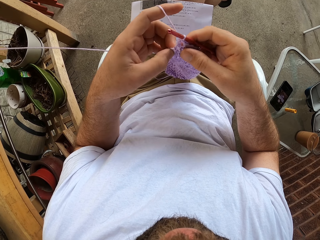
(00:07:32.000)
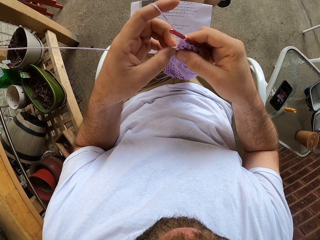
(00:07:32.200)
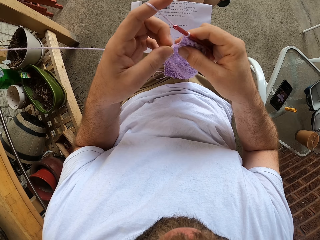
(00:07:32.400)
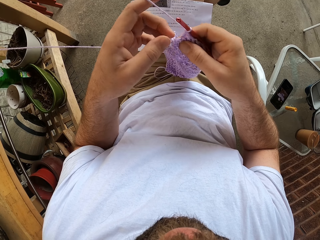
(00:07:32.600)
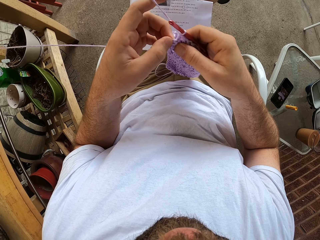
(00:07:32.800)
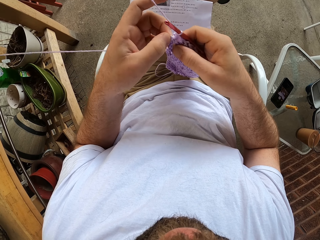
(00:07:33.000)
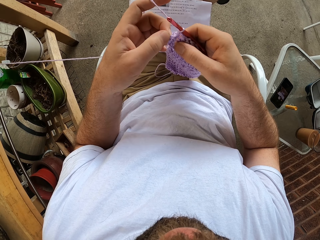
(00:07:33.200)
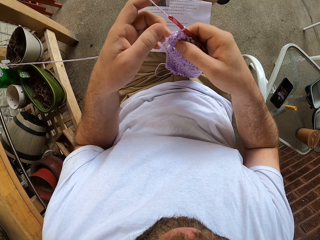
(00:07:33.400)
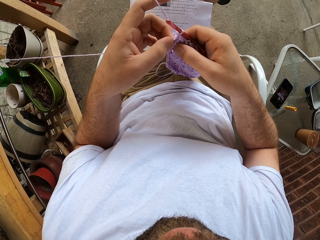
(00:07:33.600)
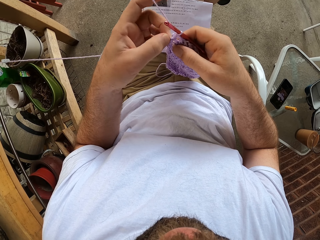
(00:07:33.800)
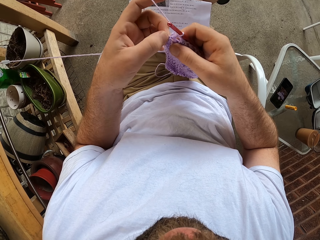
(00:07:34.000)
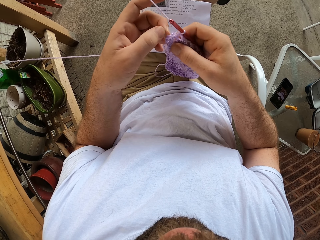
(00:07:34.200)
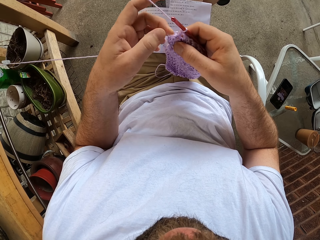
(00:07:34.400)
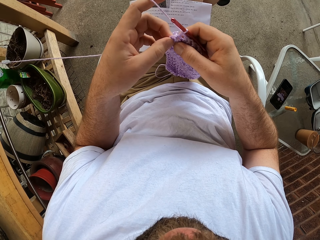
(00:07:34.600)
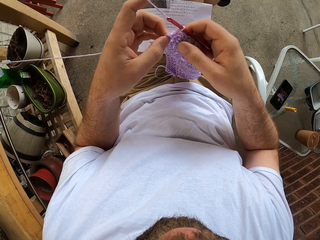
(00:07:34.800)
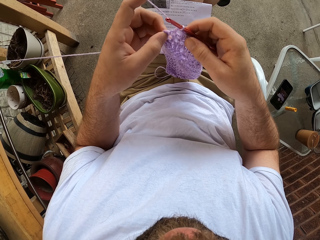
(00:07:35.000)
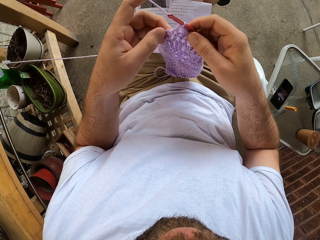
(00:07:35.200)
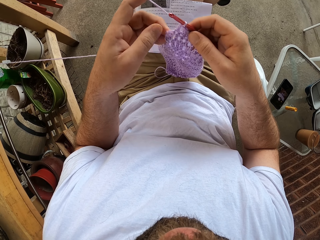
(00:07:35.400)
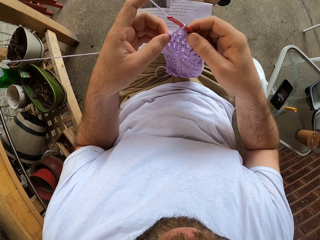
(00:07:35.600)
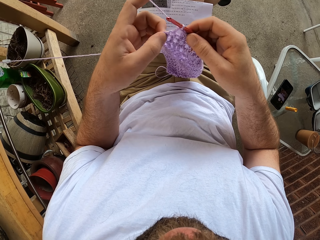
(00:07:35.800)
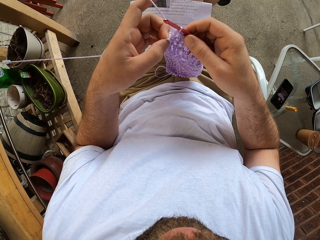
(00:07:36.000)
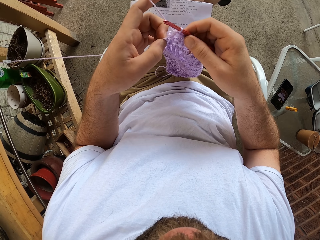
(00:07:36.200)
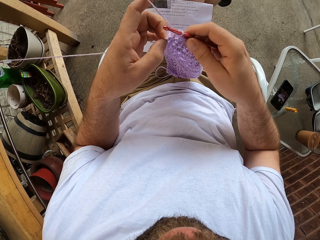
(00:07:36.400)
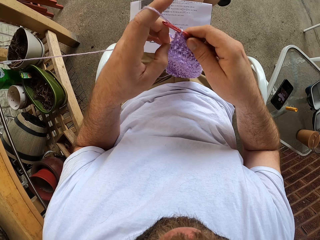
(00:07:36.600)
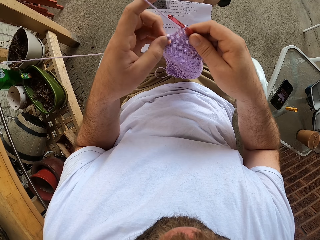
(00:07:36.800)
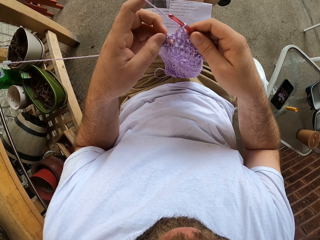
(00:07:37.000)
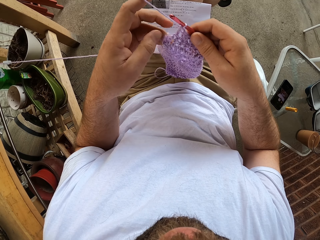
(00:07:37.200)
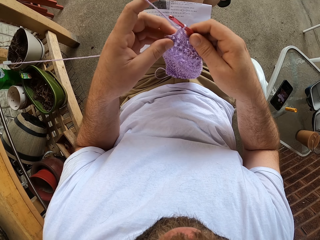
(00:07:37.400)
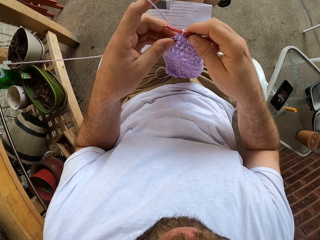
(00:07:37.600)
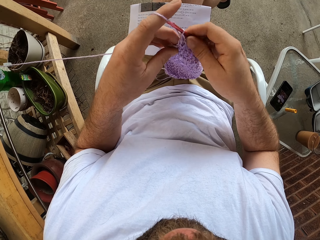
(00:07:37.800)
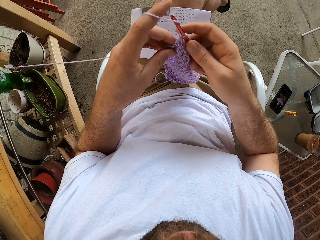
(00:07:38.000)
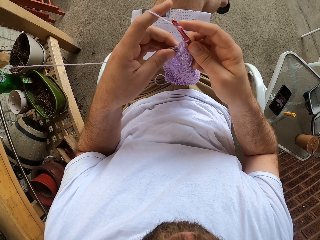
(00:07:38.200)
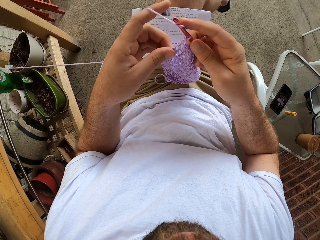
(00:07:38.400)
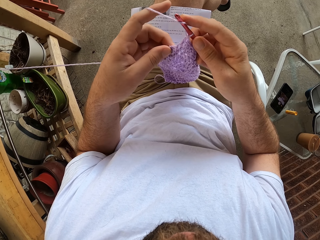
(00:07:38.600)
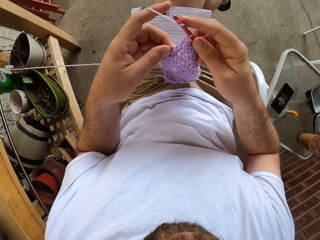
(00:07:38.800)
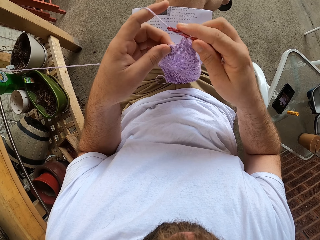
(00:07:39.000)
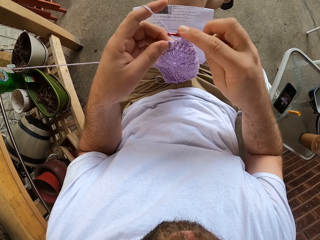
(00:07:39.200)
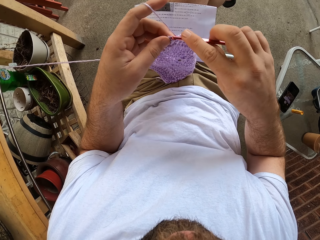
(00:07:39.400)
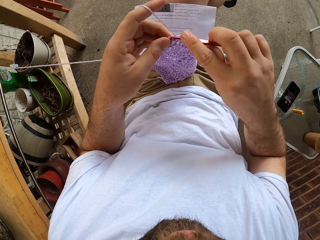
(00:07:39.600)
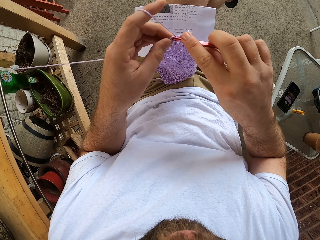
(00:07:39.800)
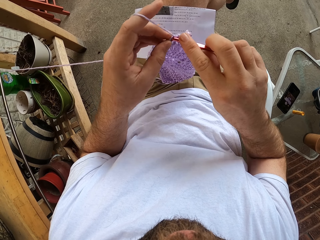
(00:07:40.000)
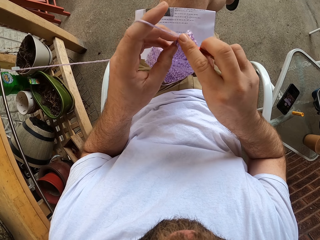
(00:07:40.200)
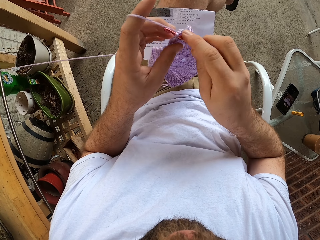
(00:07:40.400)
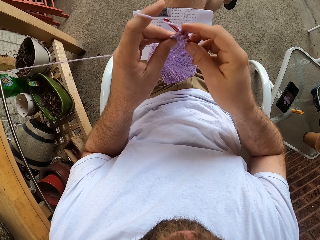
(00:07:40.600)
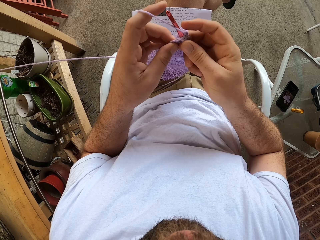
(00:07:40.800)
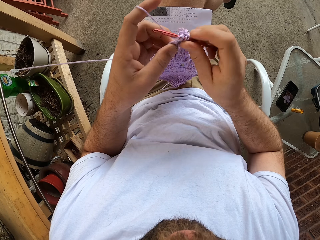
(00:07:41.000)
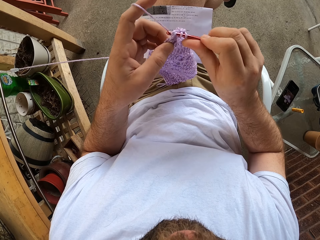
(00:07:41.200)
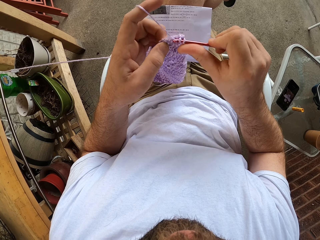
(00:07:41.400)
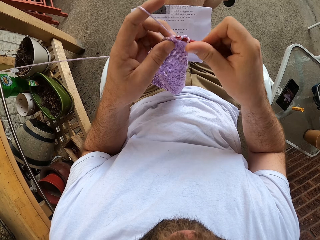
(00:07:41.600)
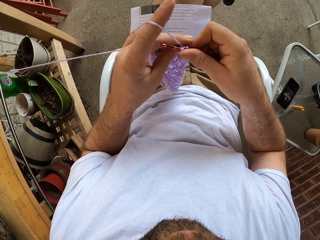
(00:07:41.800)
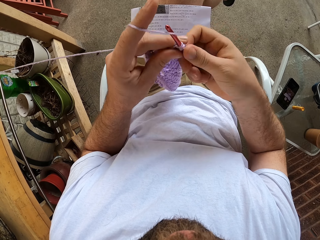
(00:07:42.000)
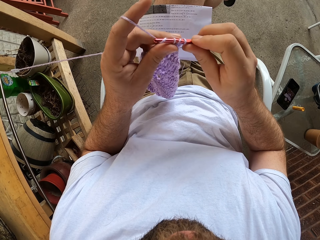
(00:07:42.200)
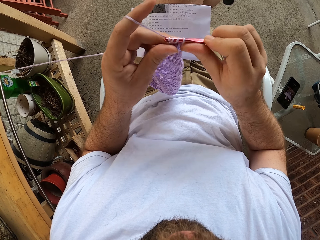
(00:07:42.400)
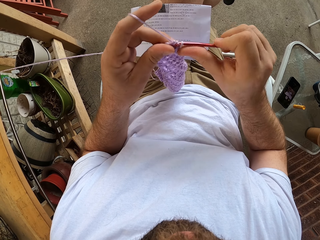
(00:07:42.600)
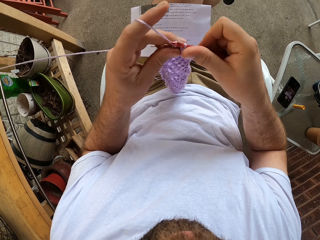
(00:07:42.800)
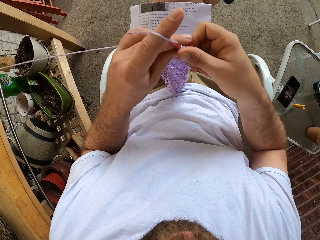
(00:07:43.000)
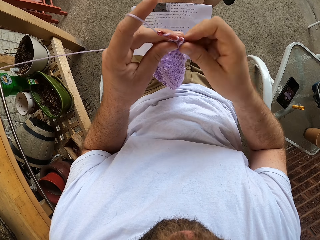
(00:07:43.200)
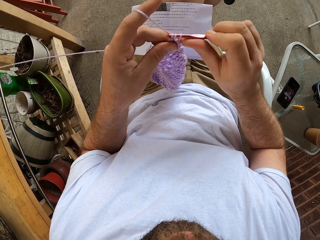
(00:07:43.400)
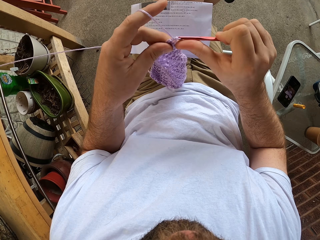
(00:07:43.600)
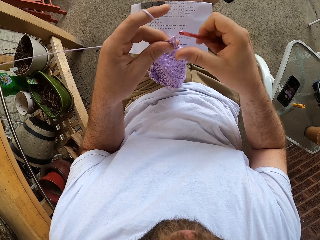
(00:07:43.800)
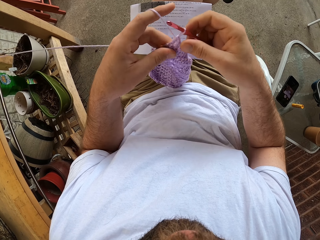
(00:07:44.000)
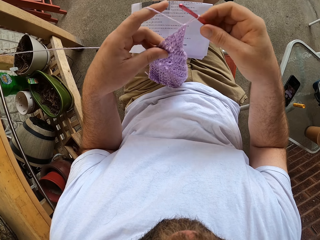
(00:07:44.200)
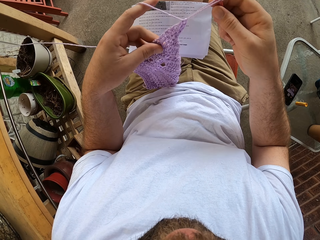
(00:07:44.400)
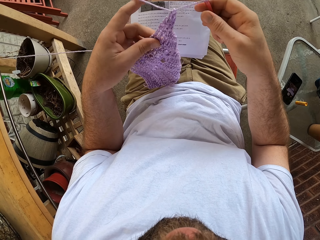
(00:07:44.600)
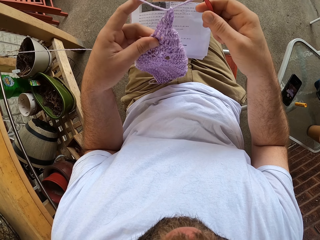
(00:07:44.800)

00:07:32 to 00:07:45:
The camera wearer holds the fabric with both hands. He adjusts the yarn with his left hand. He crochets with the yarn and the crochet hook in his hands.

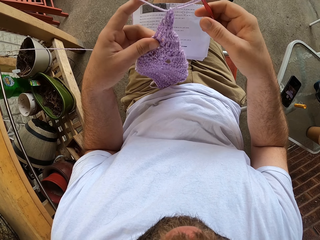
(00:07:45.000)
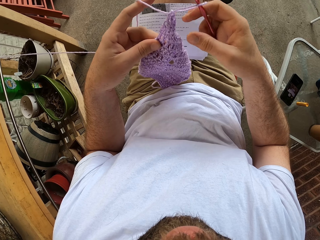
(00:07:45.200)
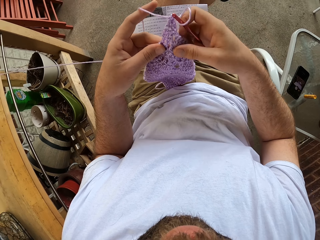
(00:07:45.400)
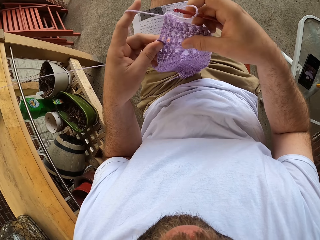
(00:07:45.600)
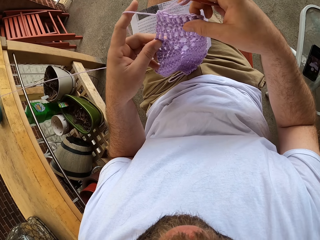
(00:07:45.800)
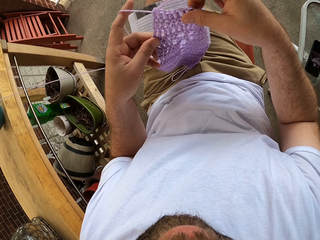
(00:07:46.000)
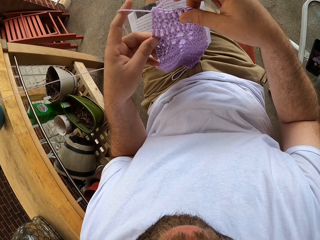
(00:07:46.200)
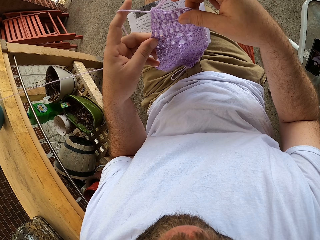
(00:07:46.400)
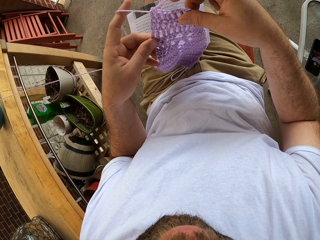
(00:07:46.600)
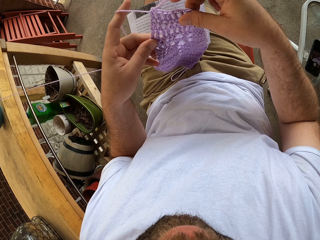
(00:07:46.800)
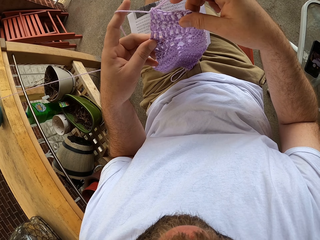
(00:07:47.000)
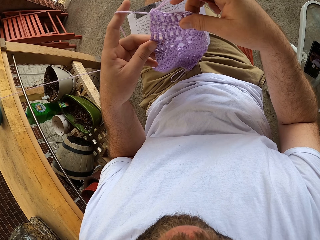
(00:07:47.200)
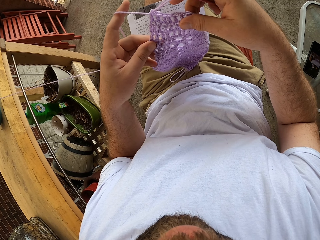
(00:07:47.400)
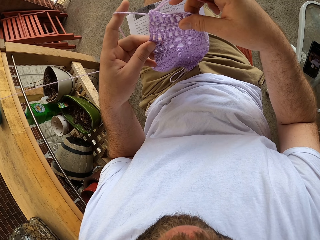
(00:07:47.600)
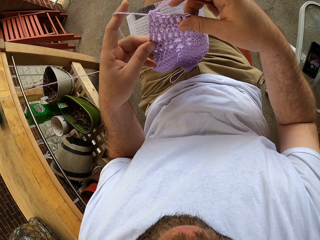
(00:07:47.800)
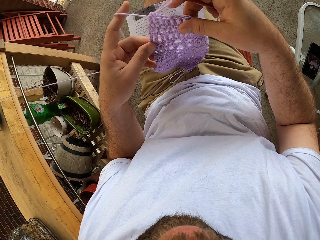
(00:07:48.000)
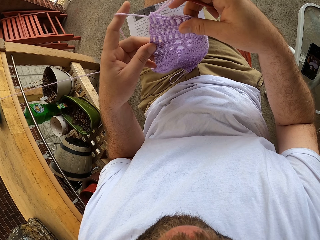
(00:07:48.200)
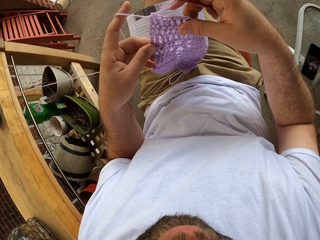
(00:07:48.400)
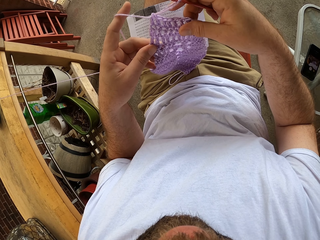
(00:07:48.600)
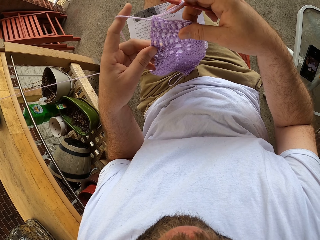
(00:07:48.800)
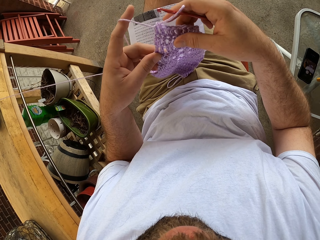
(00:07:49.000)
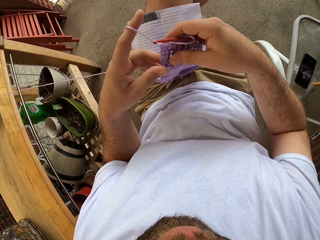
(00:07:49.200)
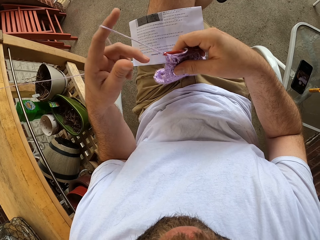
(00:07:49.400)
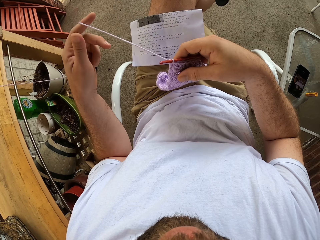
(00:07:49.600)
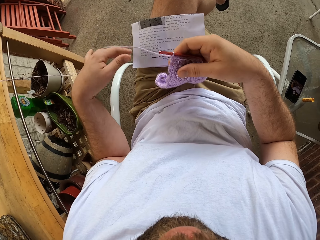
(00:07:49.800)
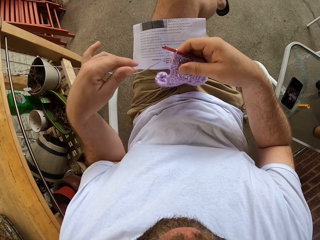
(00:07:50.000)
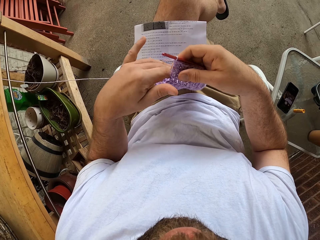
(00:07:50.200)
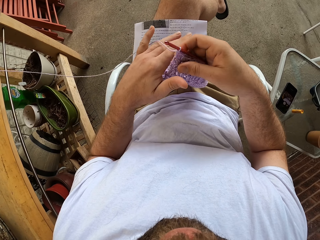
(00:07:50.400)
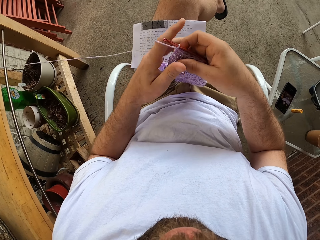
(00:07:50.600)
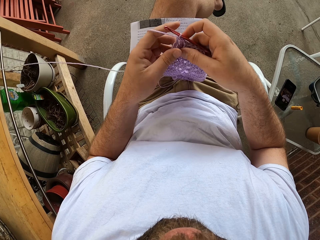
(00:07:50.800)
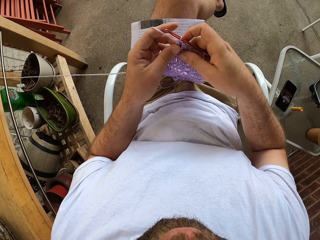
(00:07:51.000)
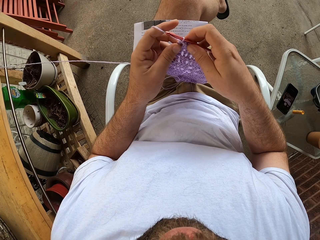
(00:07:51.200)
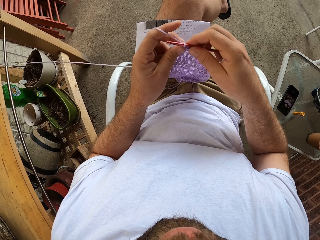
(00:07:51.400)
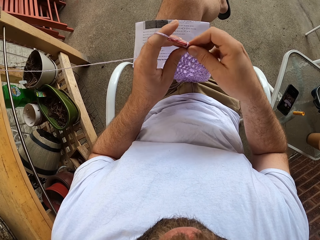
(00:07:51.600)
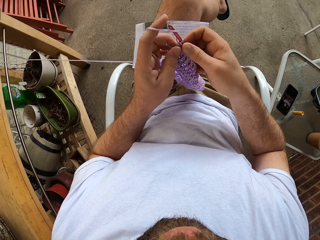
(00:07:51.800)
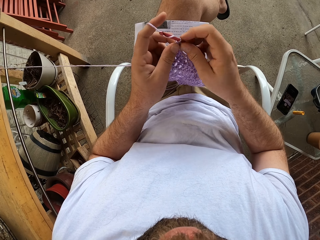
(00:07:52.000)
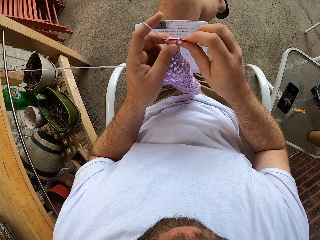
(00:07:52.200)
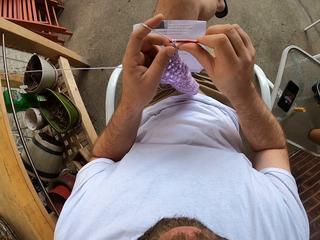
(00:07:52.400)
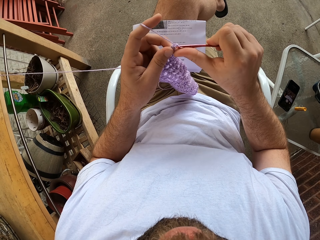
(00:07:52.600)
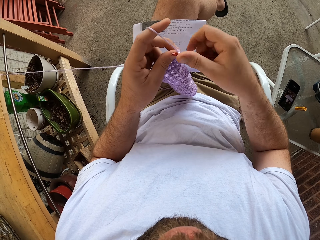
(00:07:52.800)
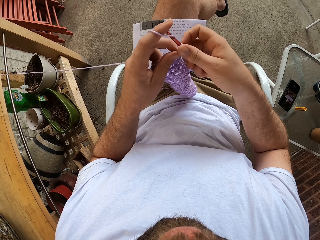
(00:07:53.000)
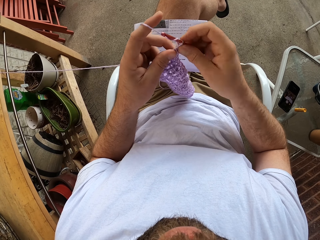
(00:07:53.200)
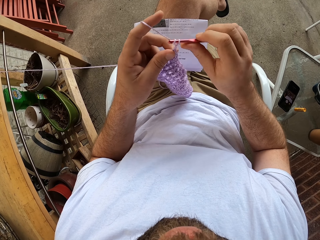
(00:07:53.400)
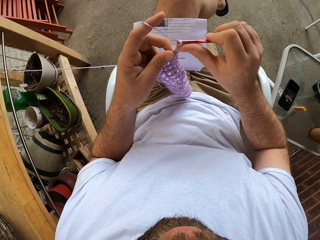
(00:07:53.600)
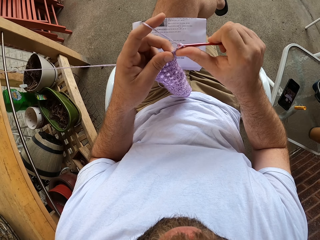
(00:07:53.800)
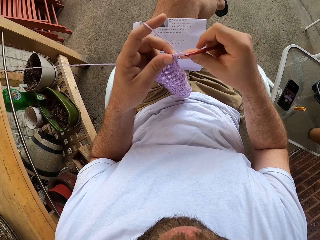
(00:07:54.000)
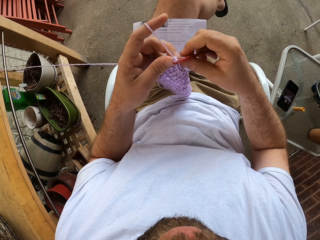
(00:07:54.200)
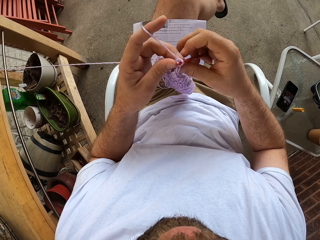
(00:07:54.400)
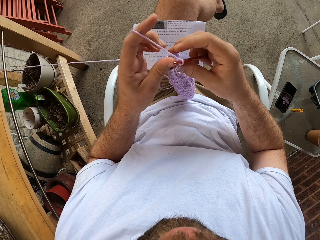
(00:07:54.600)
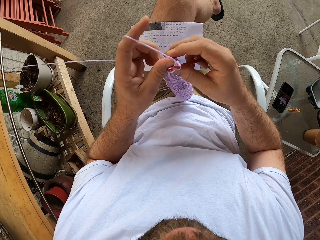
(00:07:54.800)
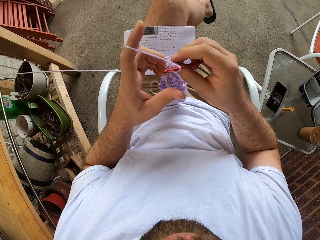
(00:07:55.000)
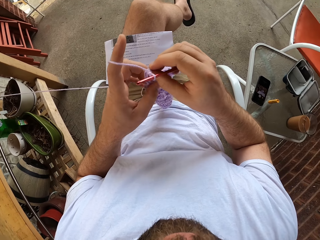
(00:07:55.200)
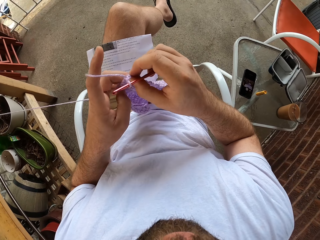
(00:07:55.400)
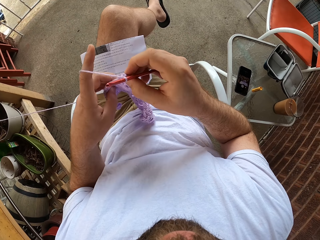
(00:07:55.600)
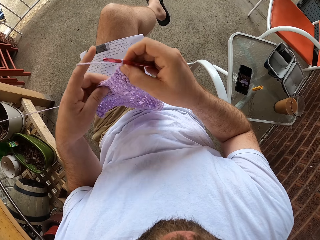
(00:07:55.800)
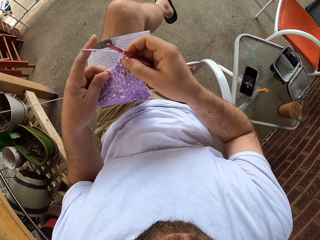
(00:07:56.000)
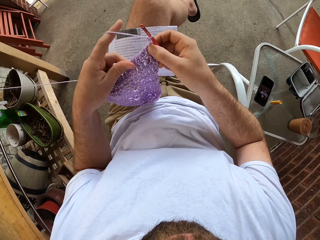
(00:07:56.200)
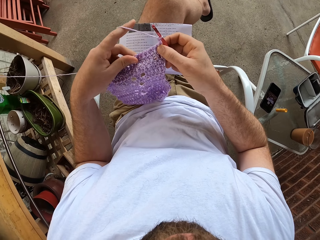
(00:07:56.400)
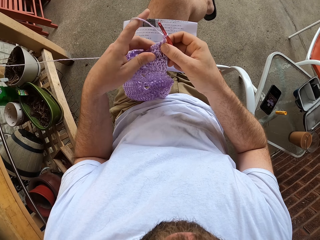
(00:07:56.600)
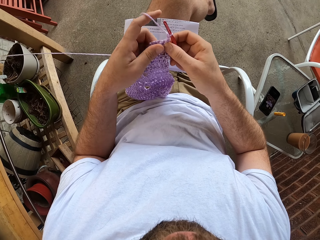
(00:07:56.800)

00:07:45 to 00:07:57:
The camera wearer adjusts the yarn in his hands. He holds the fabric with both hands. He crochets with the yarn and the crochet hook in his hands. He adjusts the yarn in his hands.
